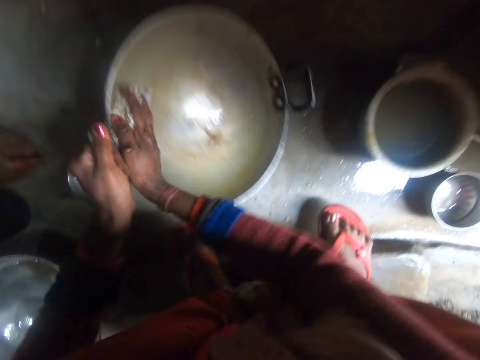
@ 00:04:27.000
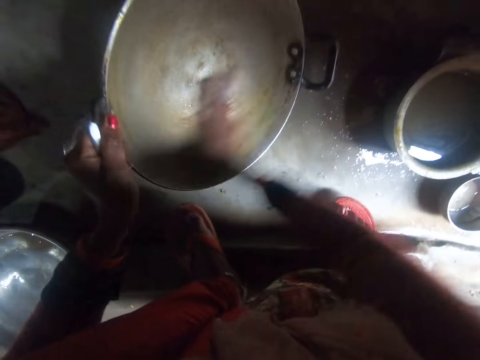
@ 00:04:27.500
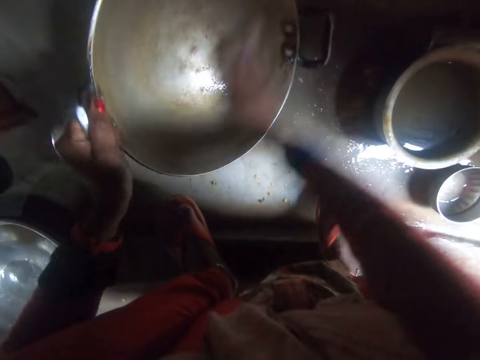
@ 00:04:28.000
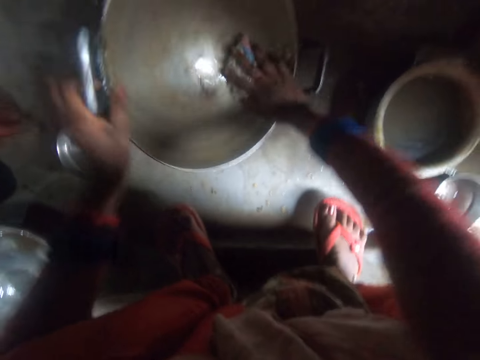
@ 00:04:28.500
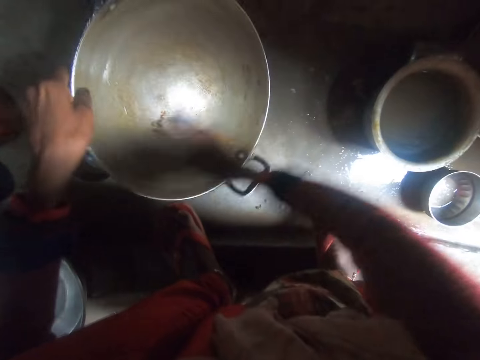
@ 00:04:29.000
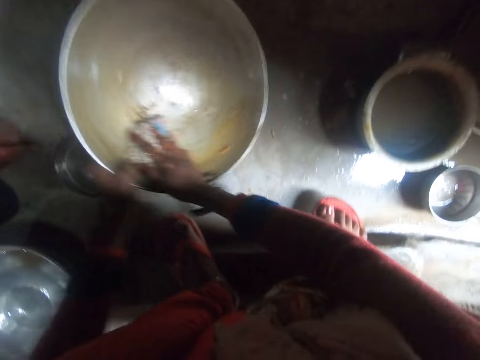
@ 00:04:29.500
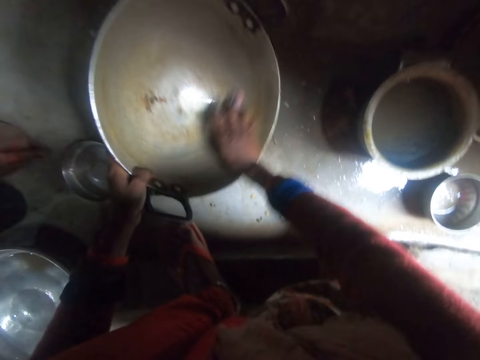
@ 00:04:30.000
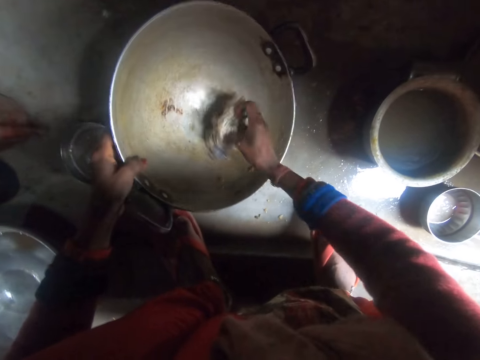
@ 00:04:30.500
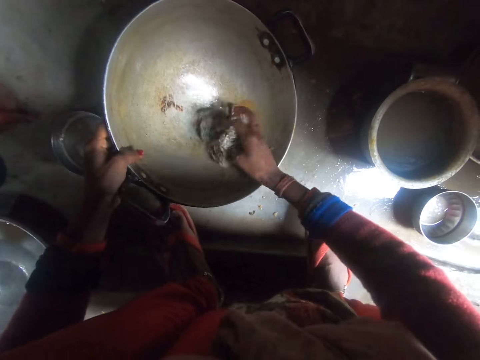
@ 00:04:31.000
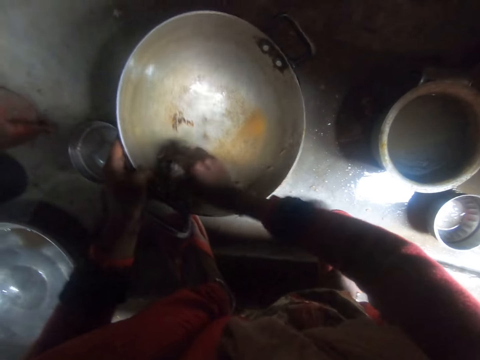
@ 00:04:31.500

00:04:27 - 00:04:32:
The camera wearer washes the wok.

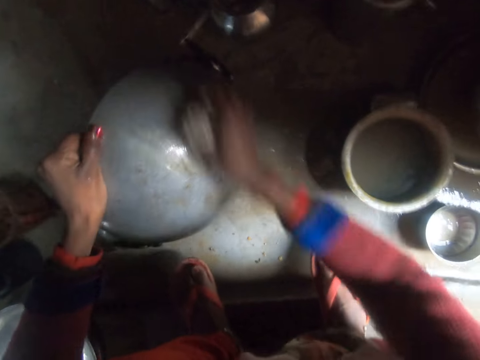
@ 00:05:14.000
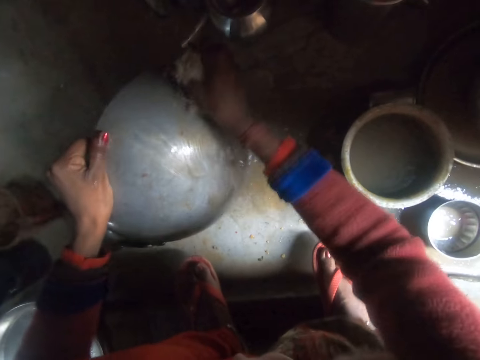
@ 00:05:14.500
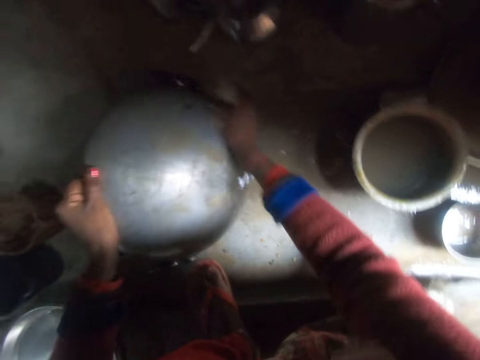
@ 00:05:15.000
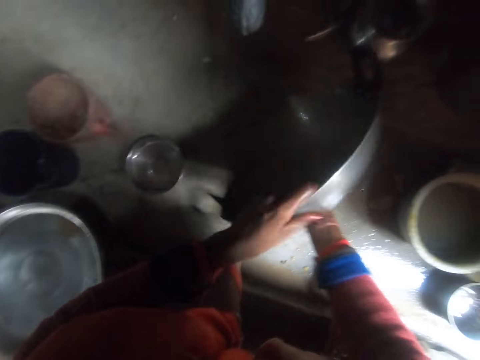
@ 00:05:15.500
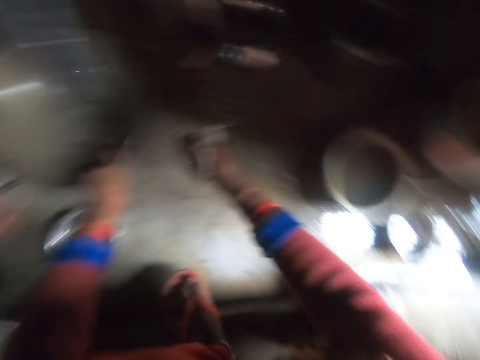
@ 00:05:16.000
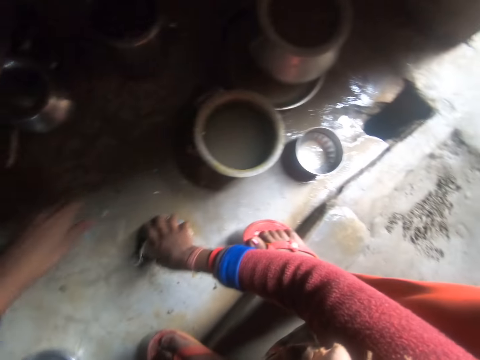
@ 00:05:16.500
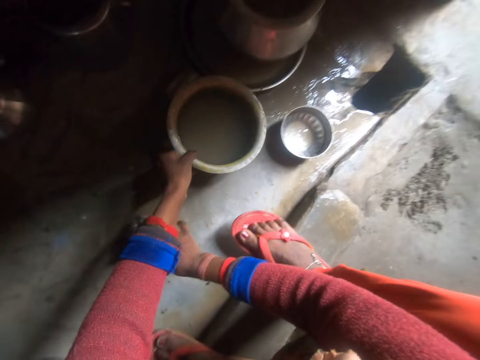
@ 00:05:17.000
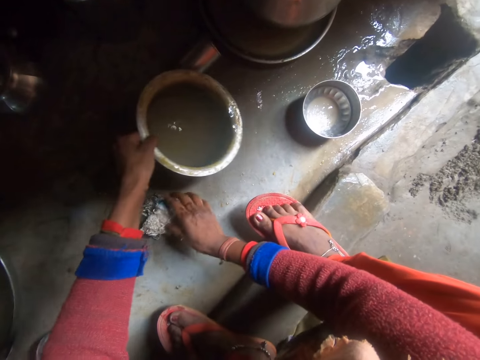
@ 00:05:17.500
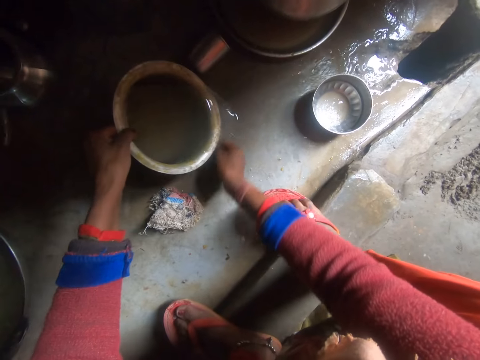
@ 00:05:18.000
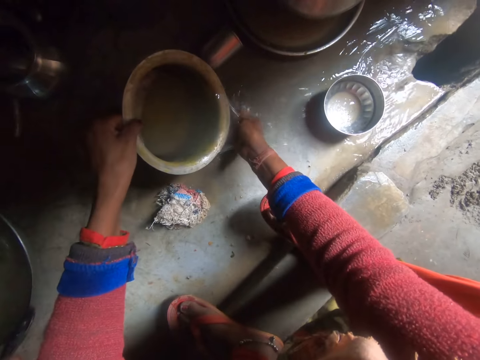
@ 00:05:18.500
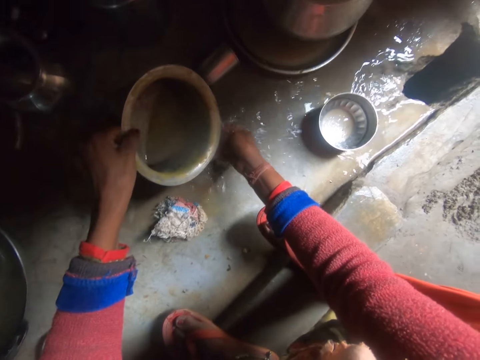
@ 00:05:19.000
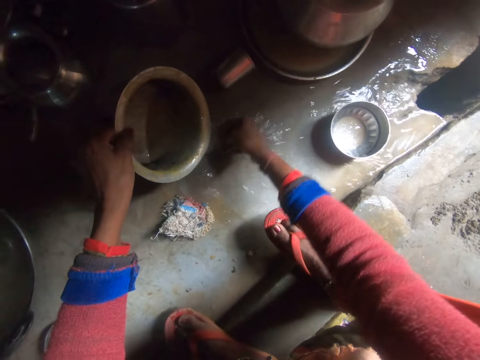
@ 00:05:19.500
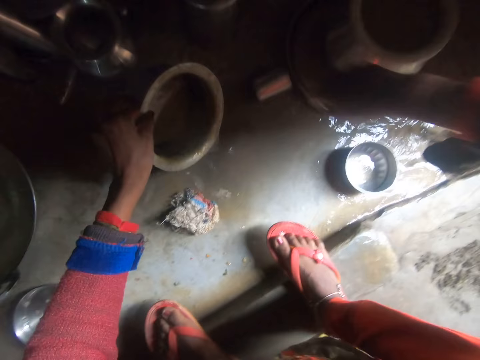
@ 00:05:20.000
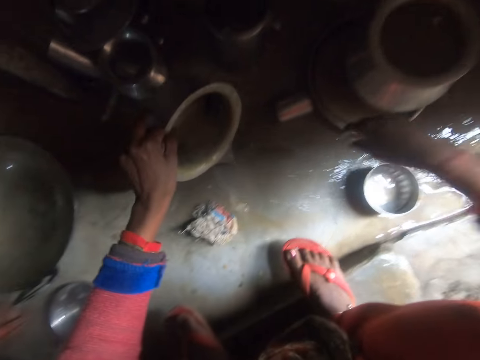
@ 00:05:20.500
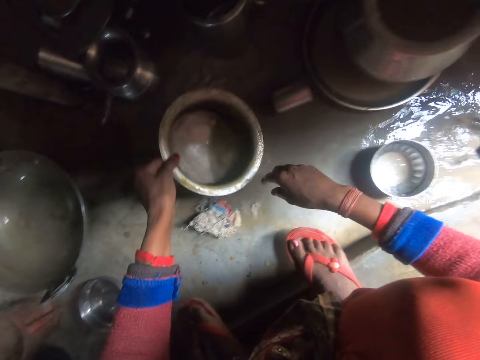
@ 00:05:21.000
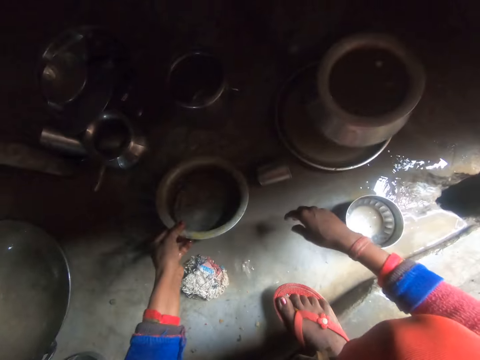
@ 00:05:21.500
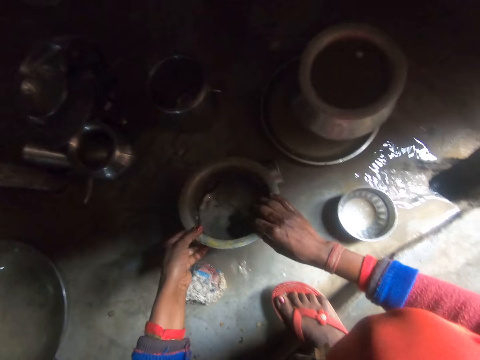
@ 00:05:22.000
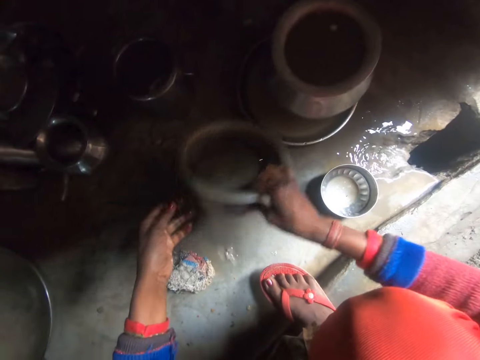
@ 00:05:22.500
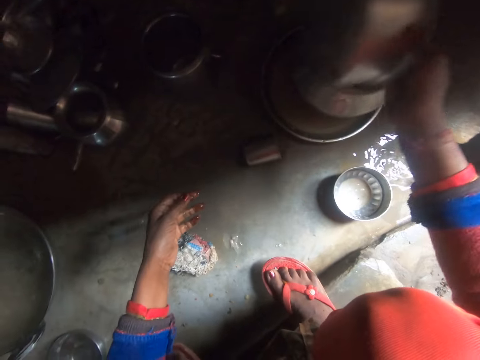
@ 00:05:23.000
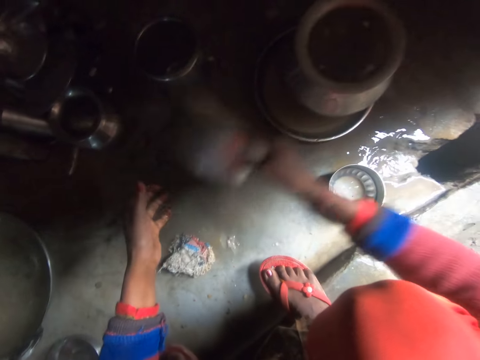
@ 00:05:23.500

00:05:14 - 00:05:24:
The camera wearer drops the wok. They pick up a stainless steel pot. They pour water from the stainless steel pot on the floor.

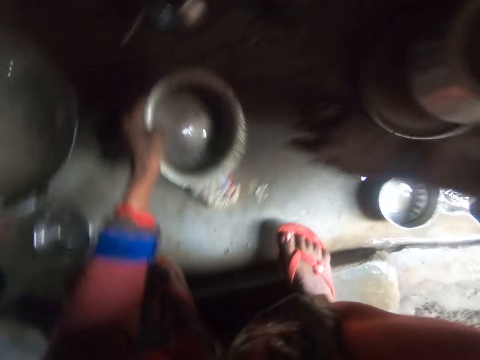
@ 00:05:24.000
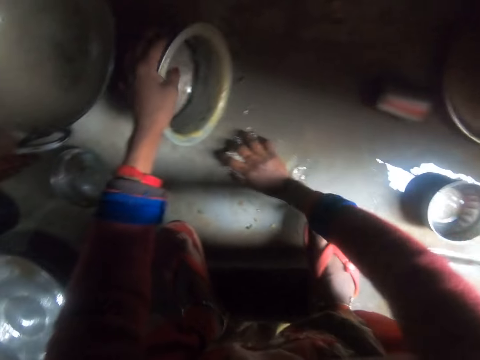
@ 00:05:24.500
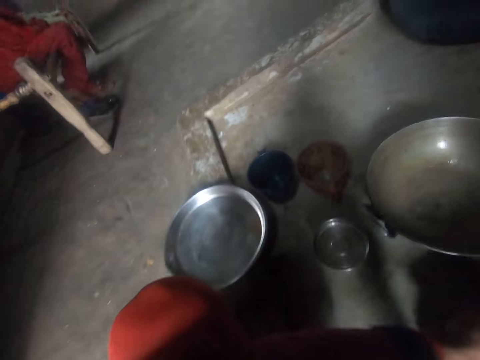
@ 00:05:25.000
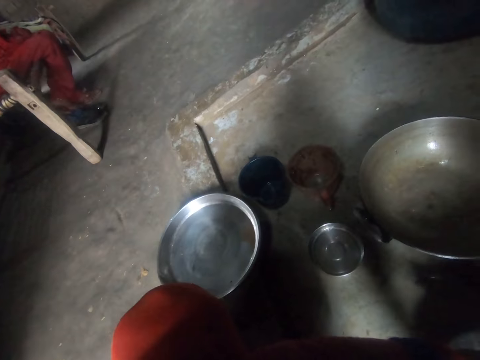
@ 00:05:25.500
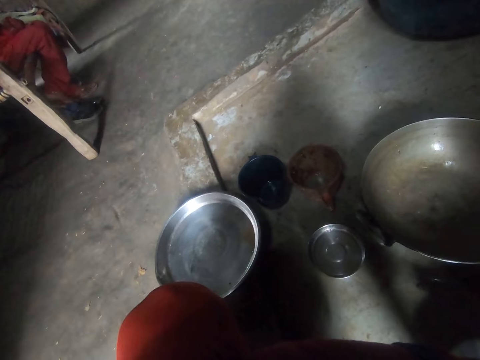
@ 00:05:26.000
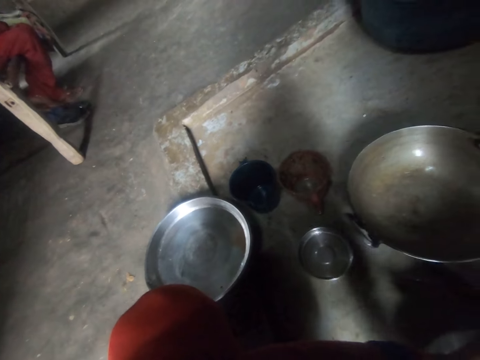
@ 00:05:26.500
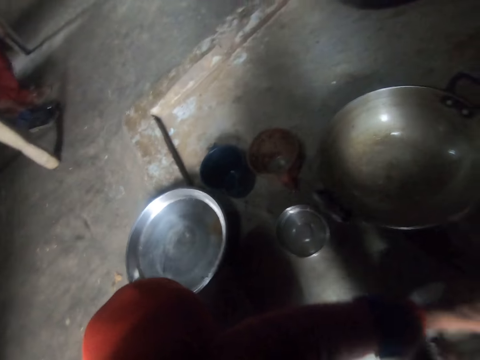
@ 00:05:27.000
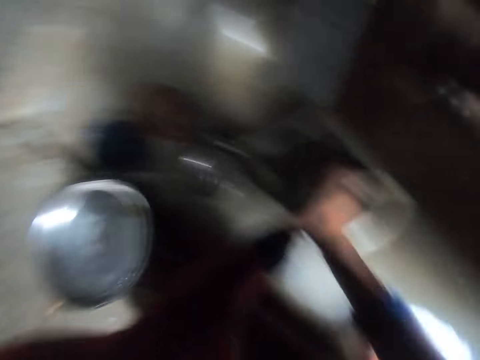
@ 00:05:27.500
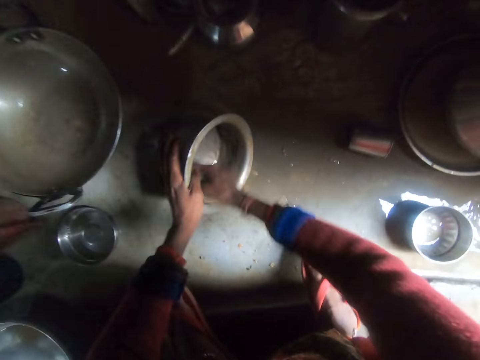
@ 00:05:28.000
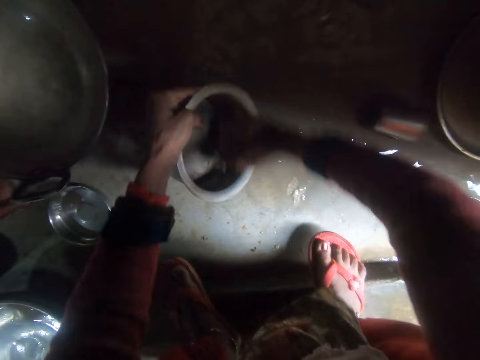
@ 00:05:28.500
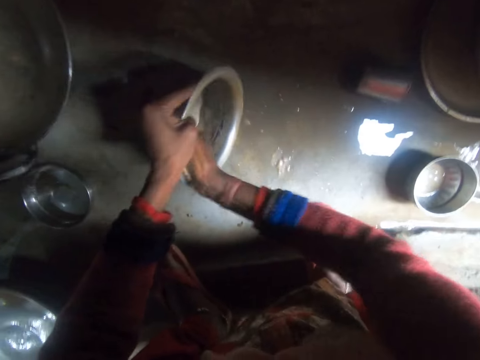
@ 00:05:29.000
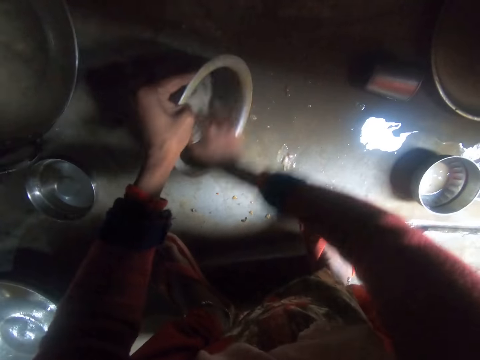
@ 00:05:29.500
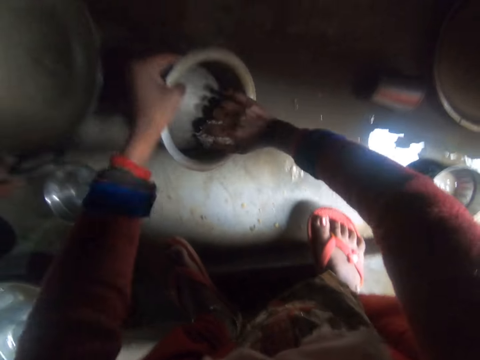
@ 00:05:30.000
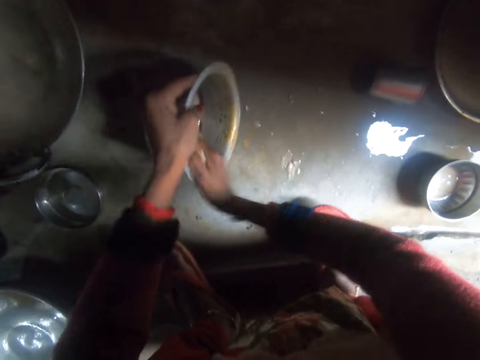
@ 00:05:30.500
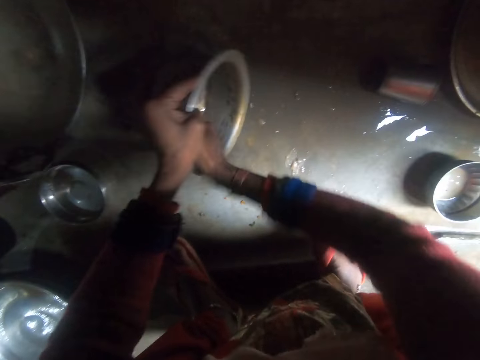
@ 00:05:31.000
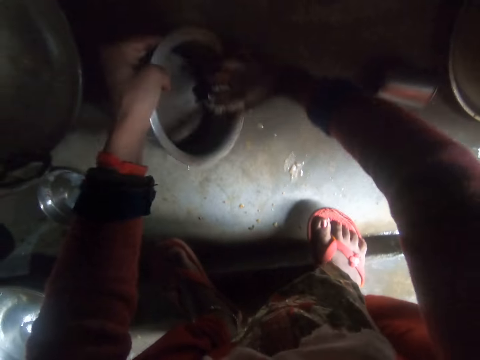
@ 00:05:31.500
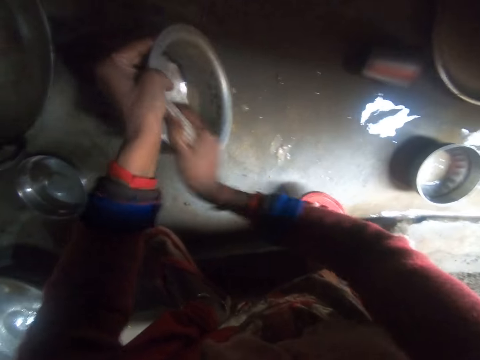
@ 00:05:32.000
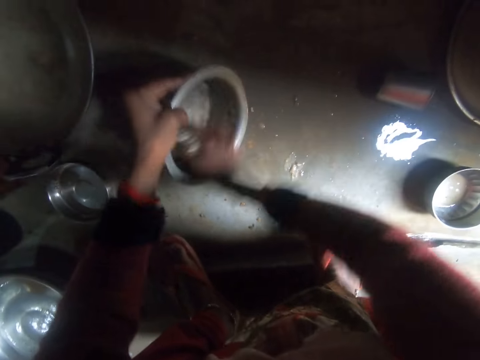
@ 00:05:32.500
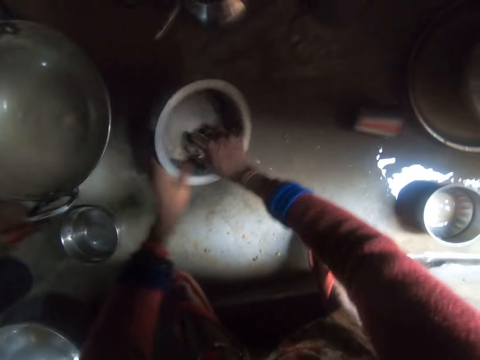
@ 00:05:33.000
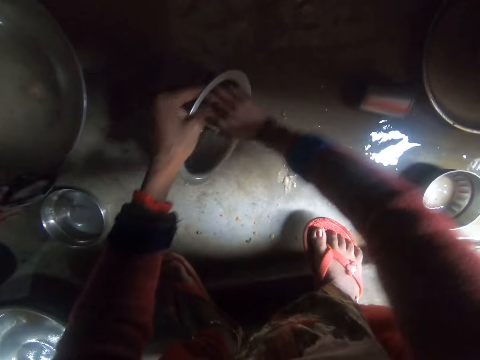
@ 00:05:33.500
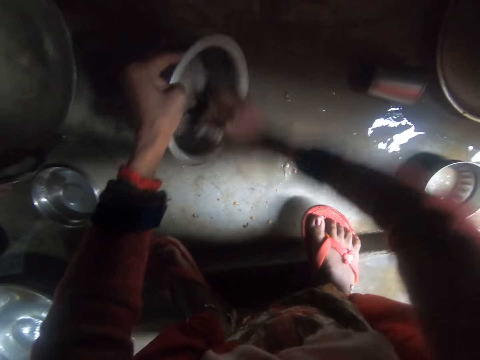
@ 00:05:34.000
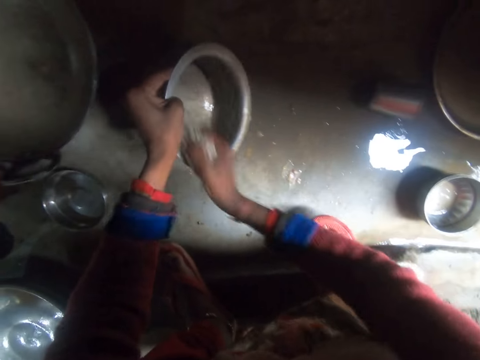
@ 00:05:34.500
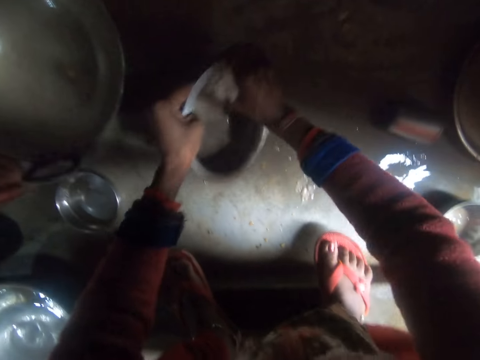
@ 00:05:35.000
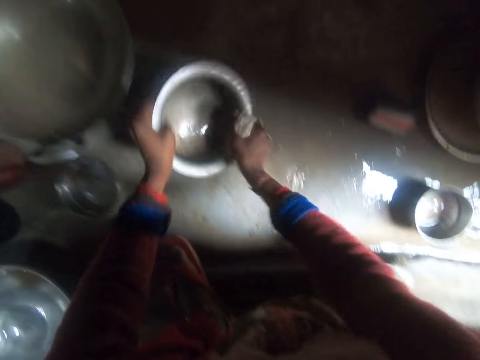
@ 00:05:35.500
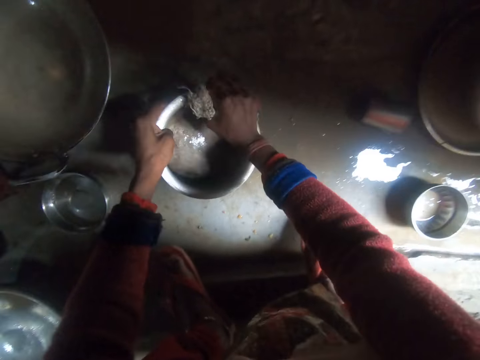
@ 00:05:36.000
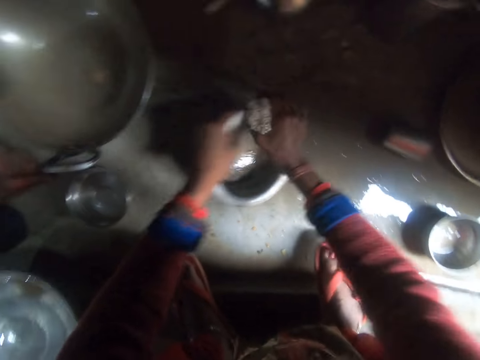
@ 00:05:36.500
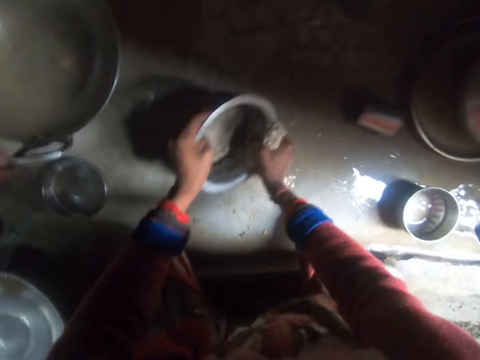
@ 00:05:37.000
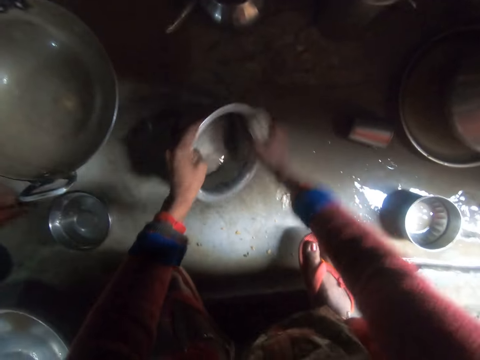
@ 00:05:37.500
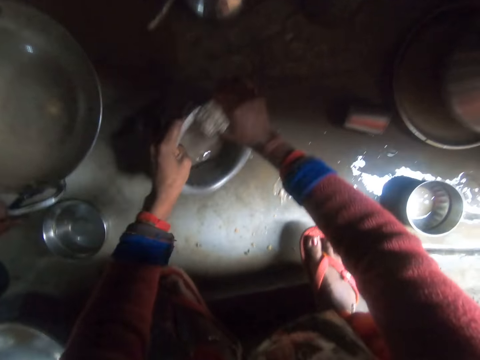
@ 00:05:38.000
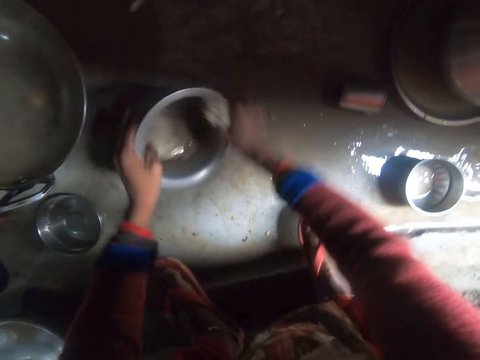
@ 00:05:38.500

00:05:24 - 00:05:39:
The camera wearer picks up the sponge. They turn around. They wash the stainless steel pot. They wash the pot.
